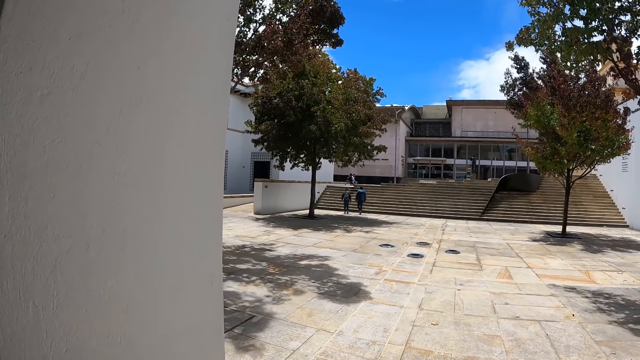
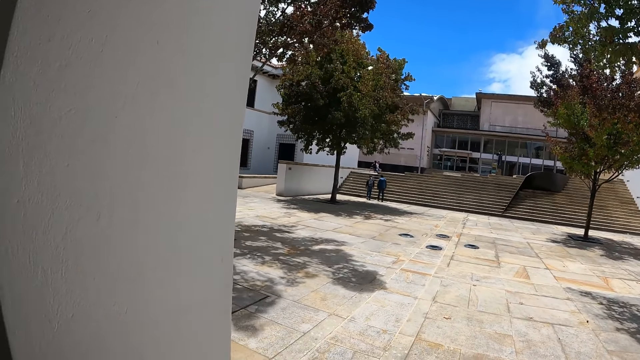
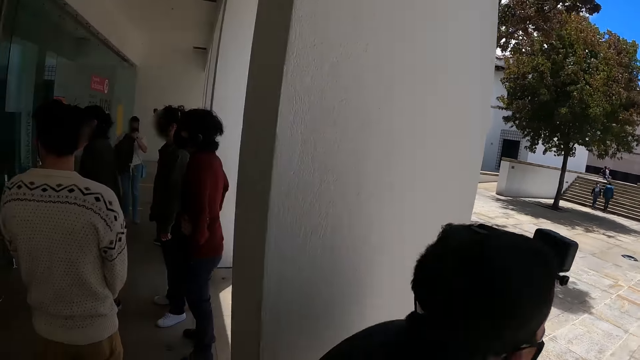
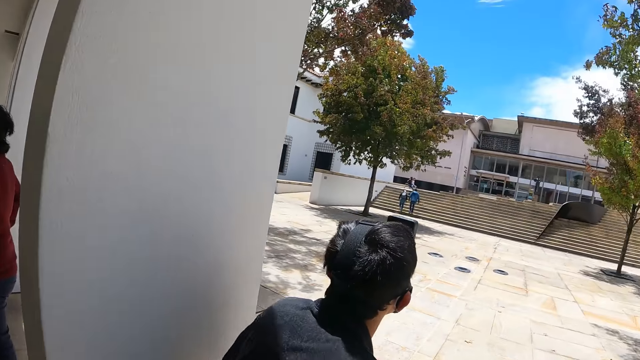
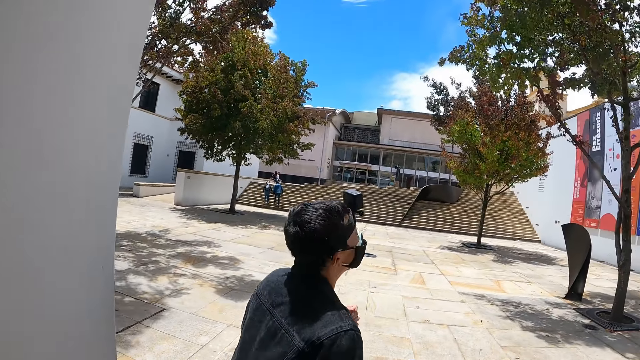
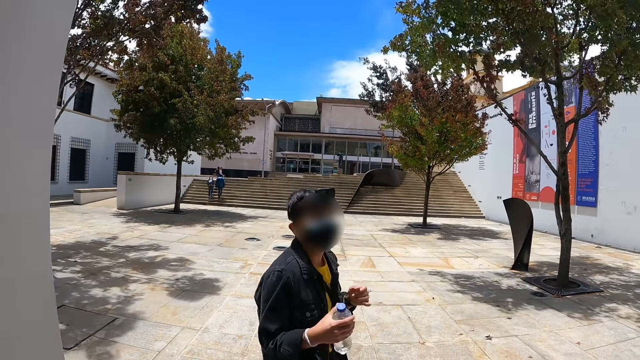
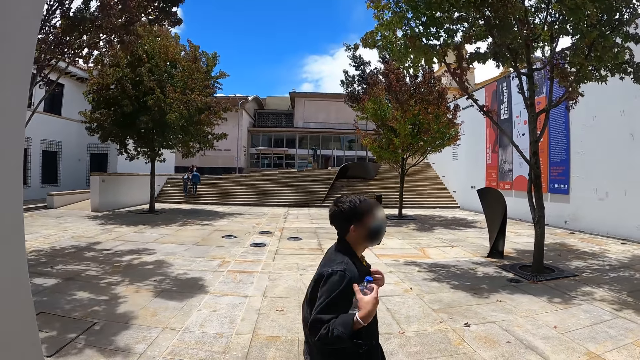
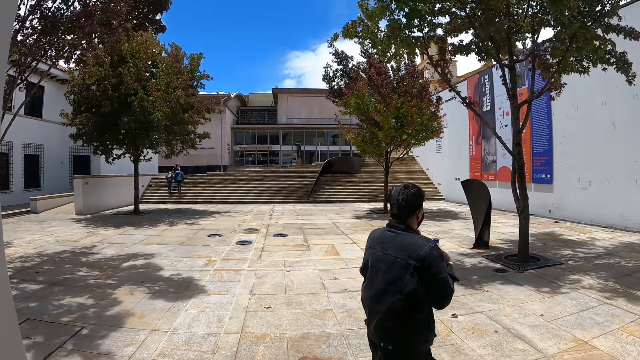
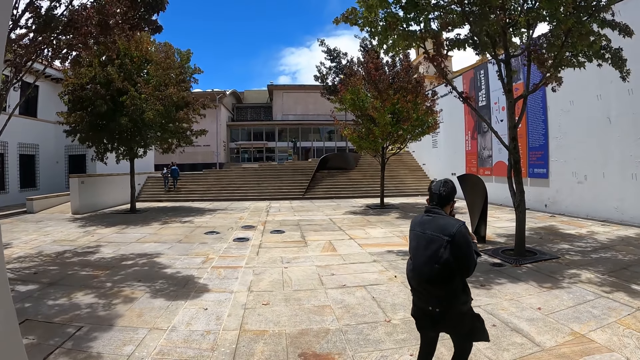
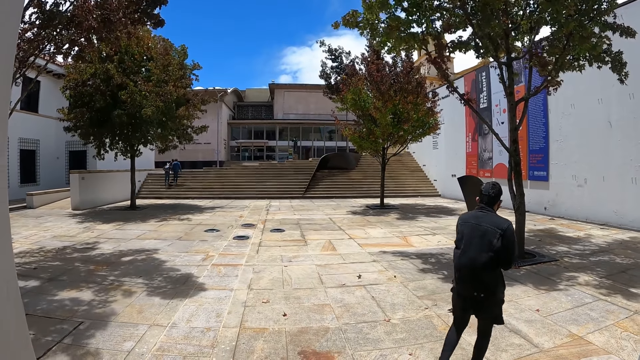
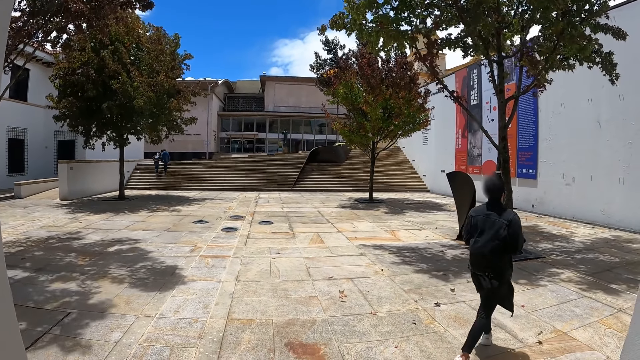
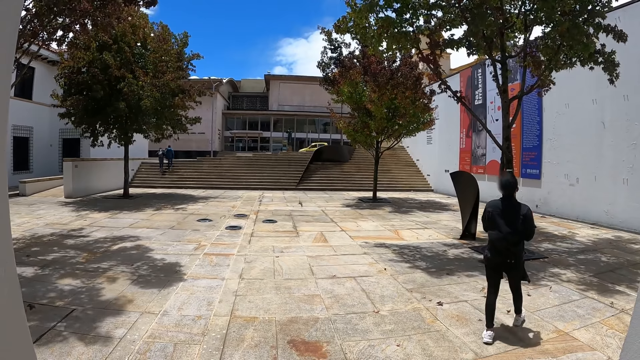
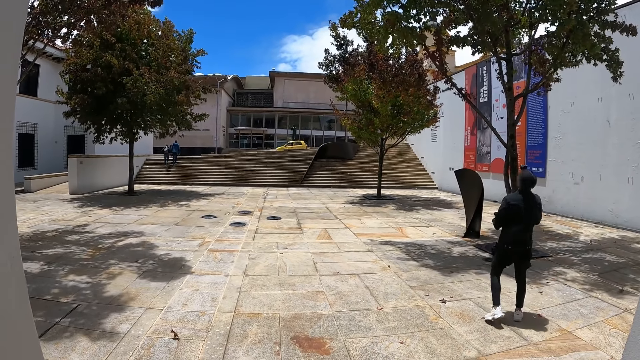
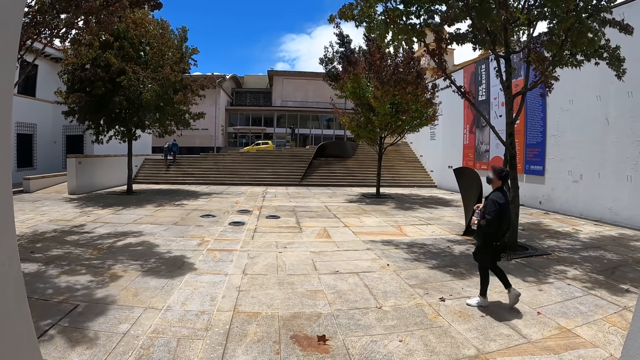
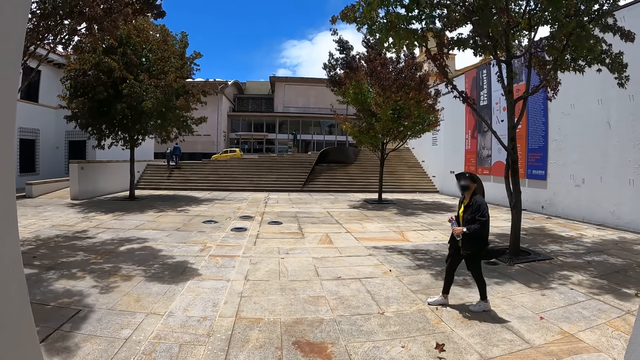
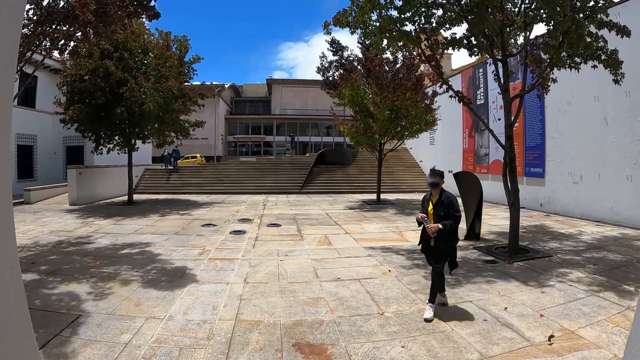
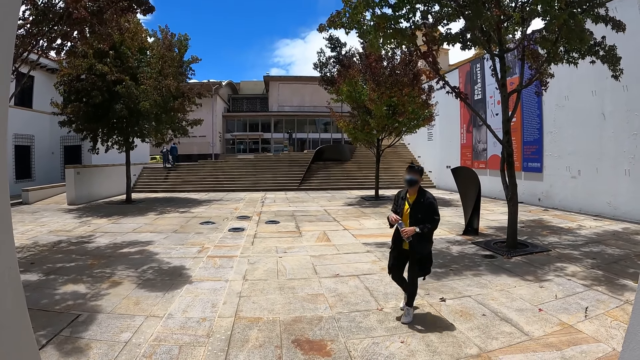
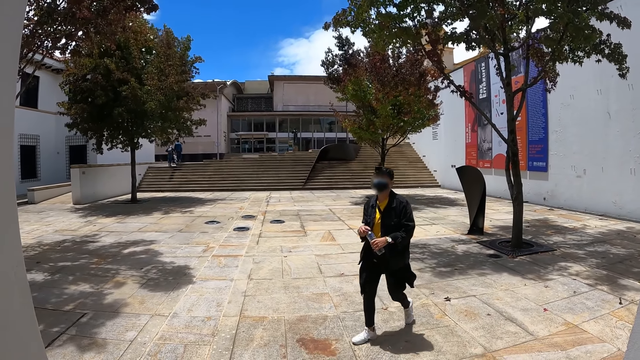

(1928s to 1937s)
The camera wearer looks at a person. They look at the car on the road.

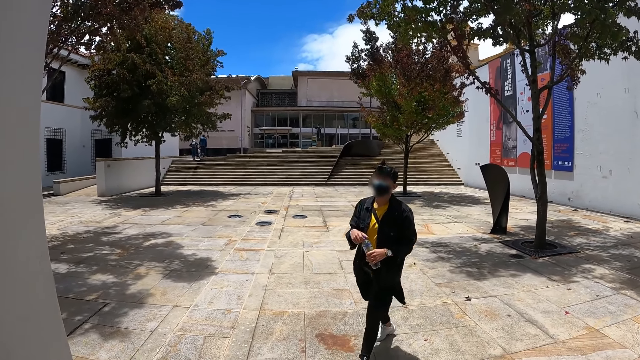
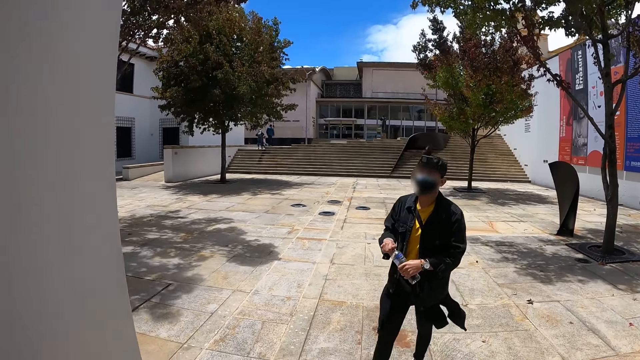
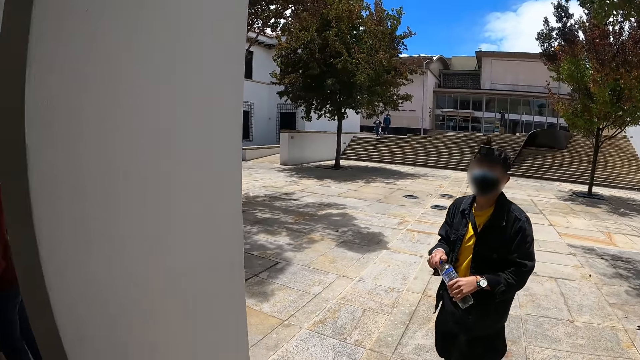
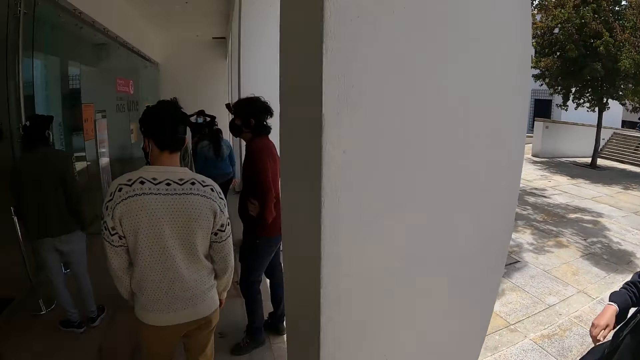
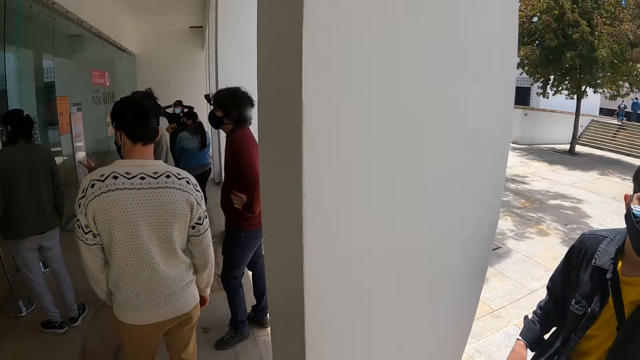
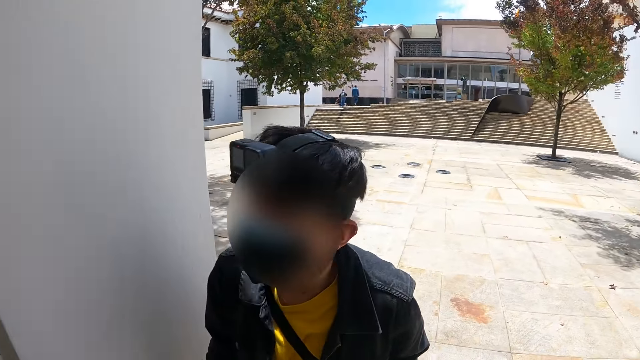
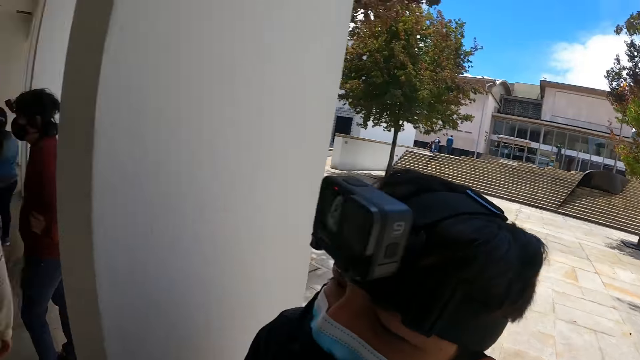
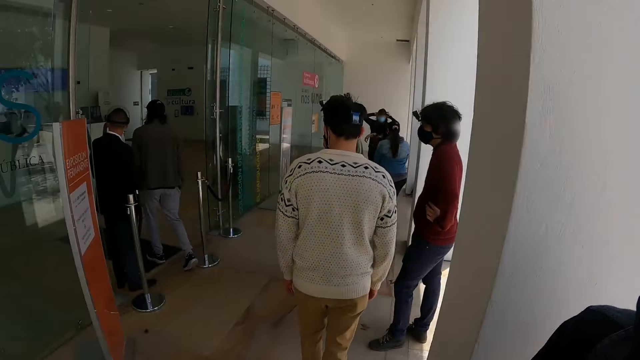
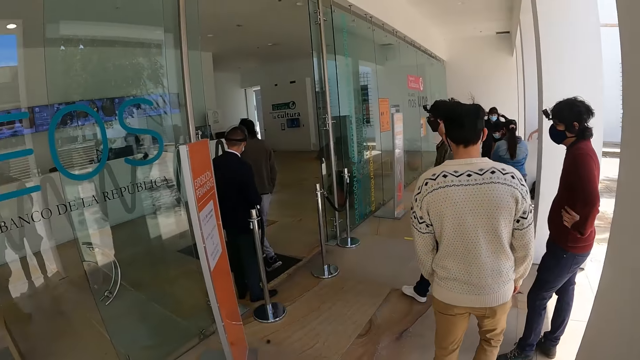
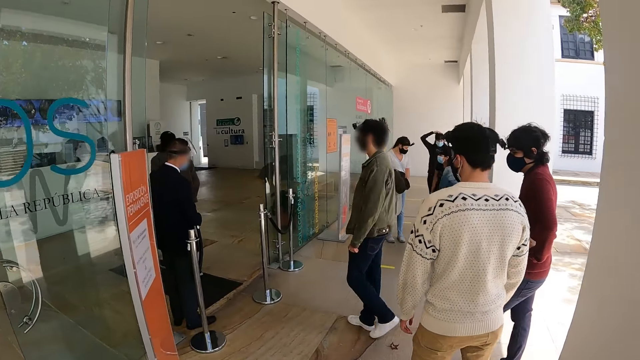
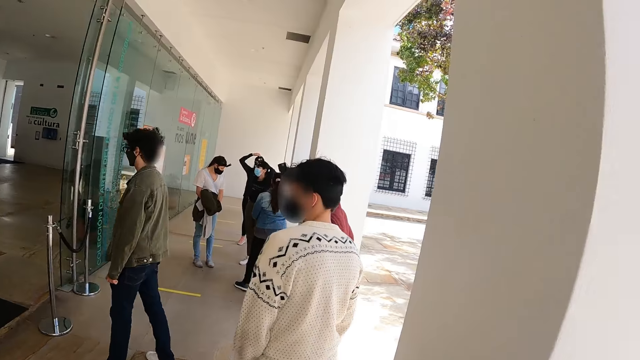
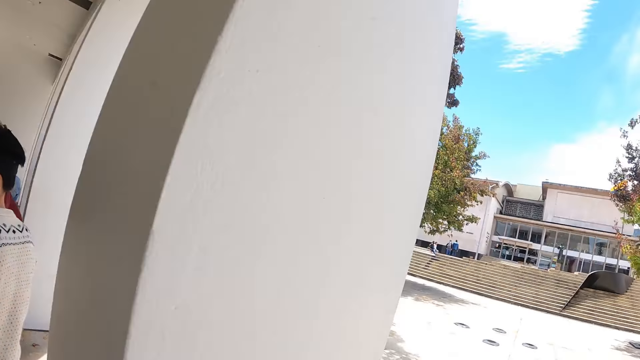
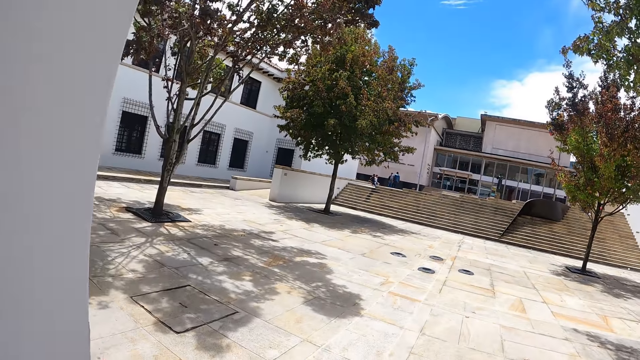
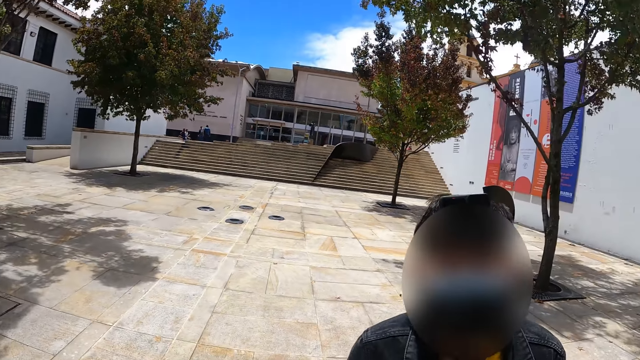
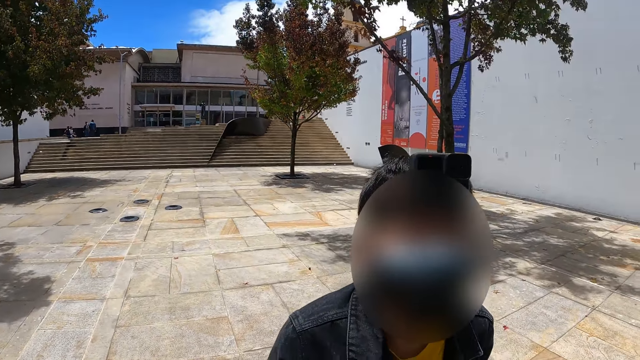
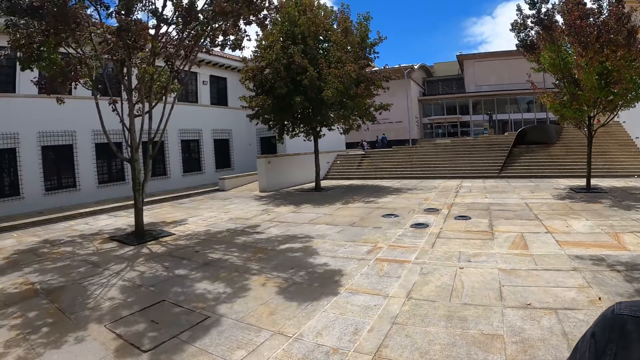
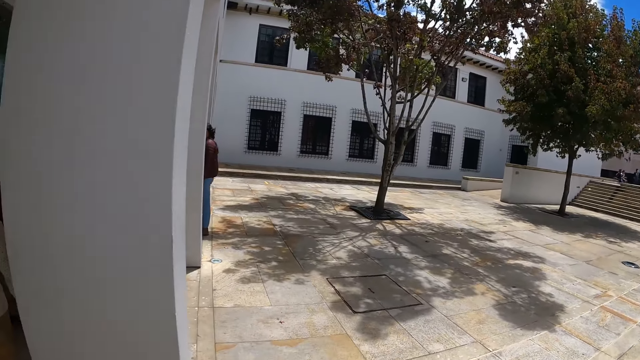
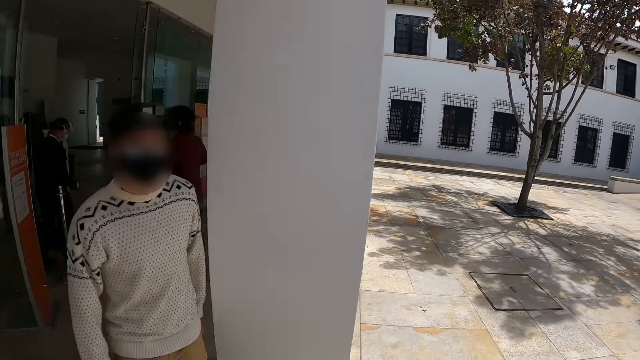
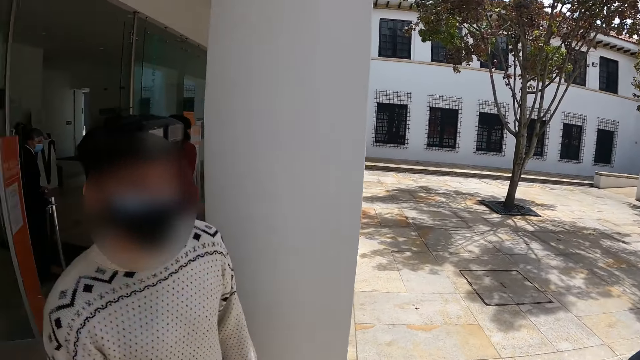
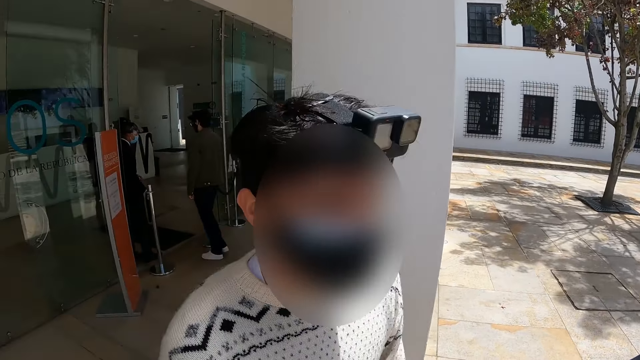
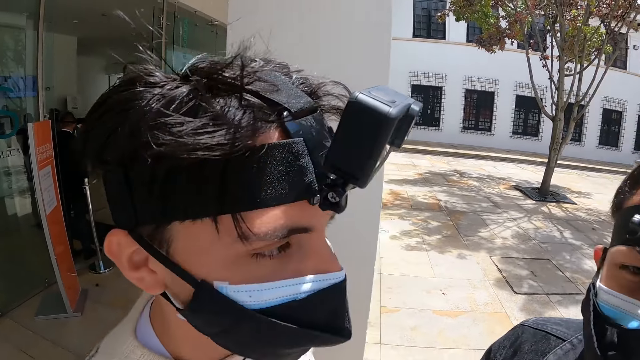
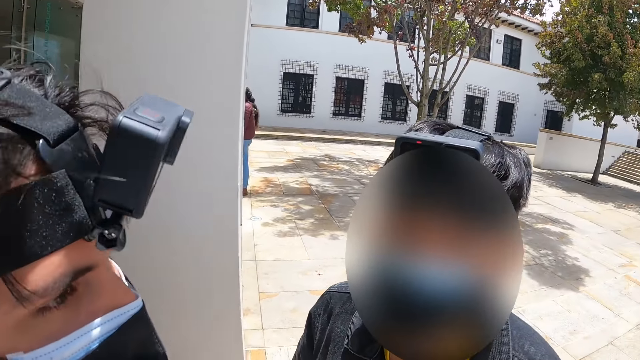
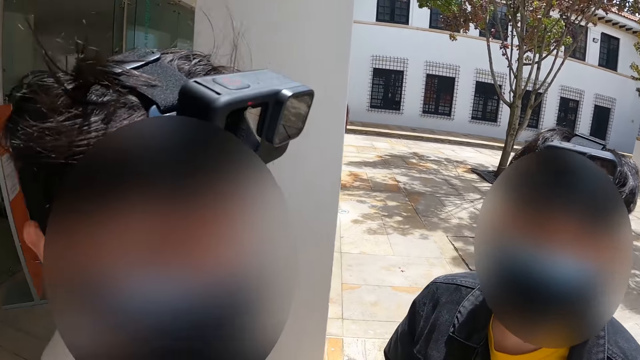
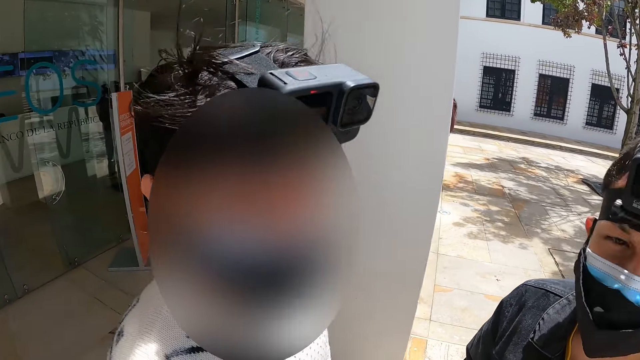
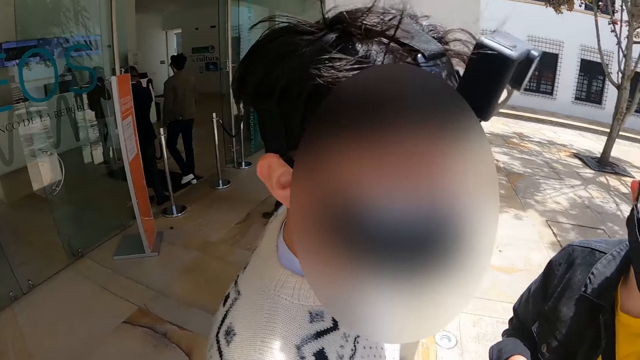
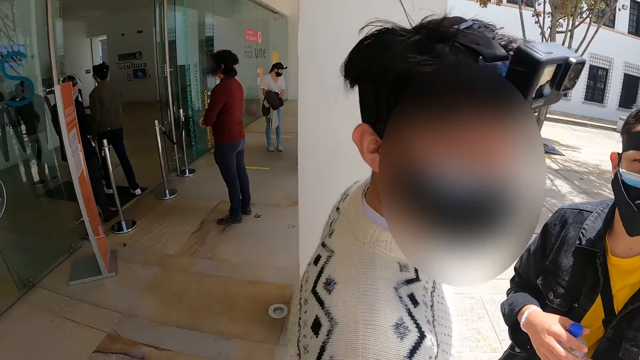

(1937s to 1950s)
The camera wearer looks at a person. They look around the room. They look around the building. They look at the person. They look around the building. They look at another person. A man talks to the camera wearer.
